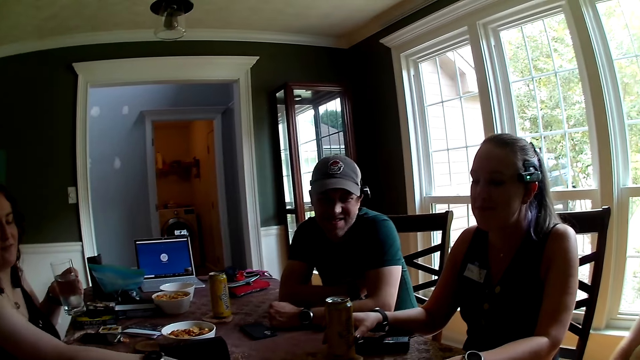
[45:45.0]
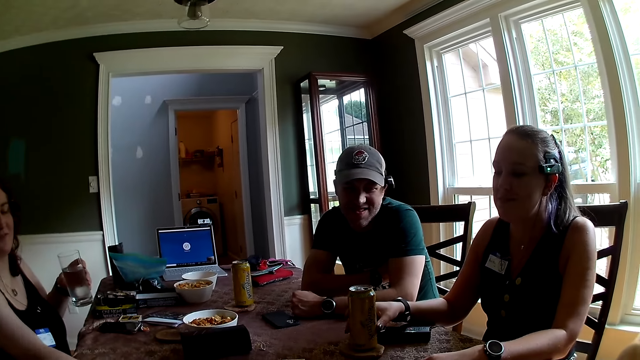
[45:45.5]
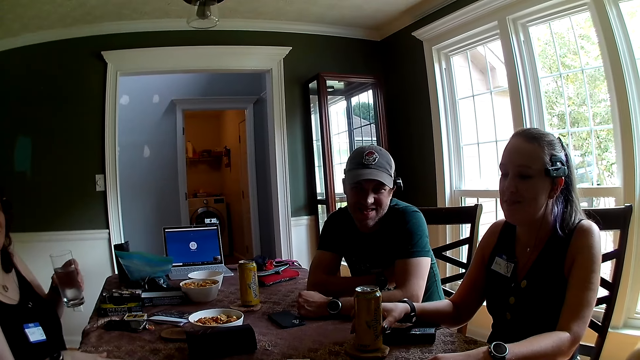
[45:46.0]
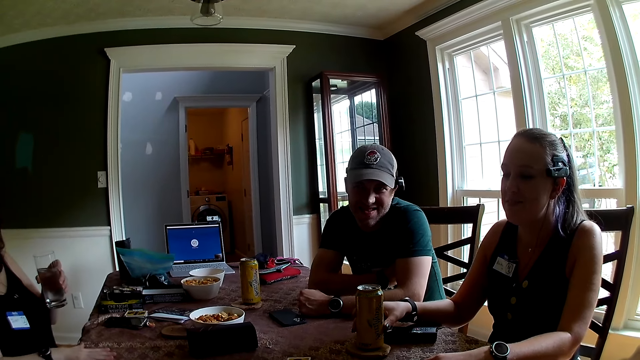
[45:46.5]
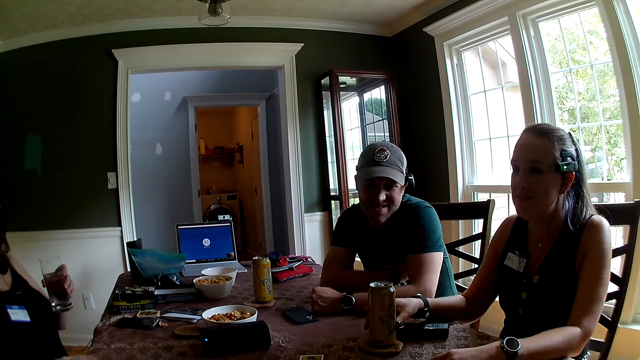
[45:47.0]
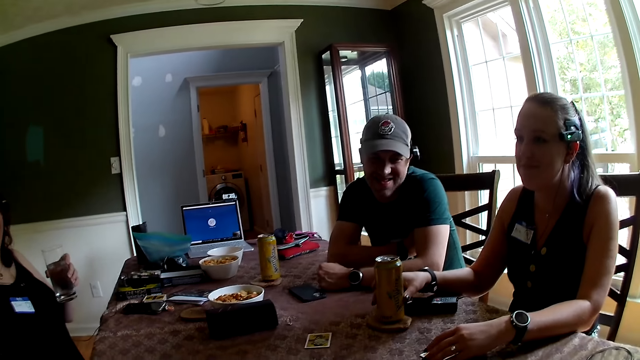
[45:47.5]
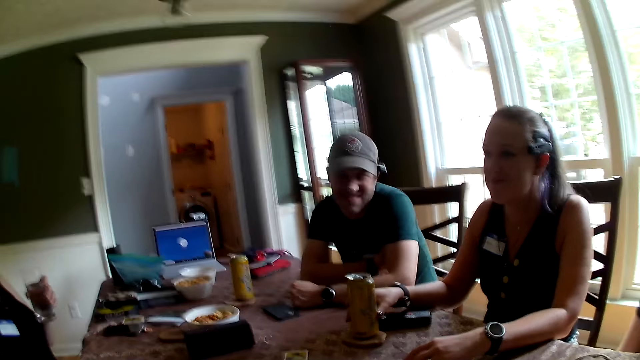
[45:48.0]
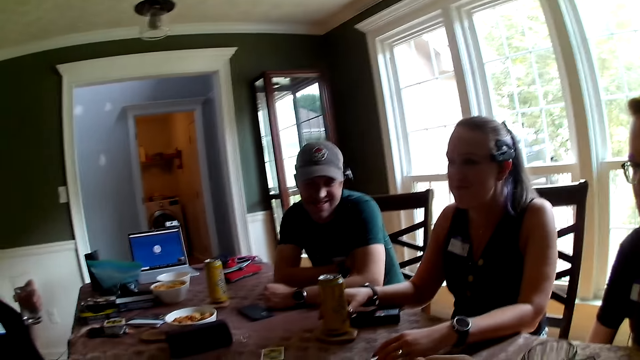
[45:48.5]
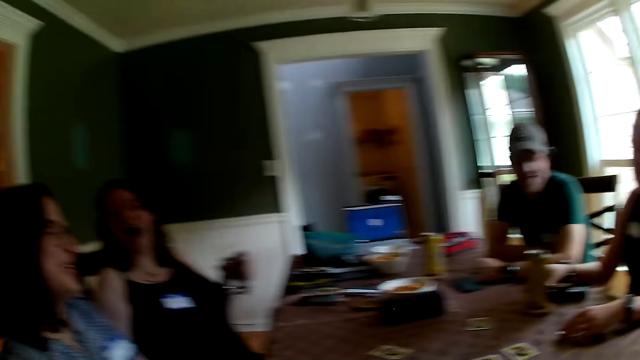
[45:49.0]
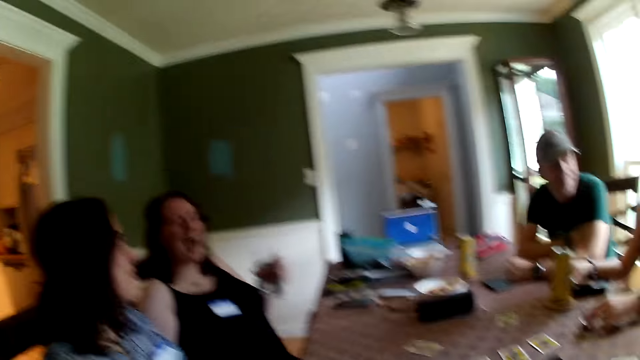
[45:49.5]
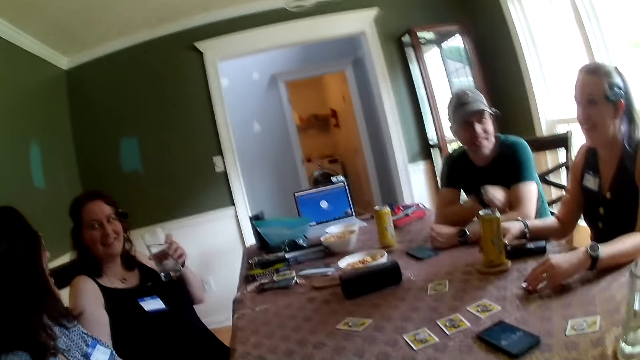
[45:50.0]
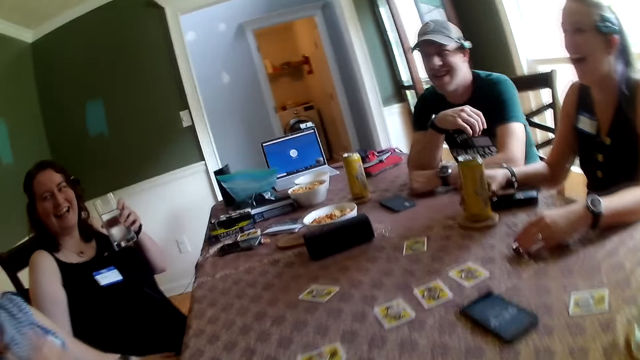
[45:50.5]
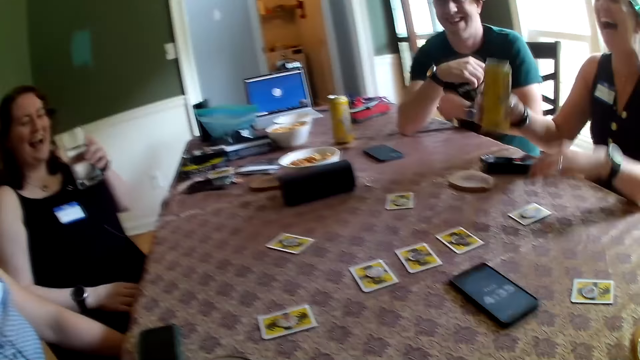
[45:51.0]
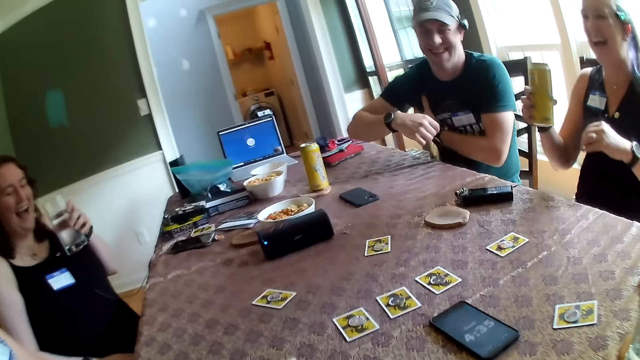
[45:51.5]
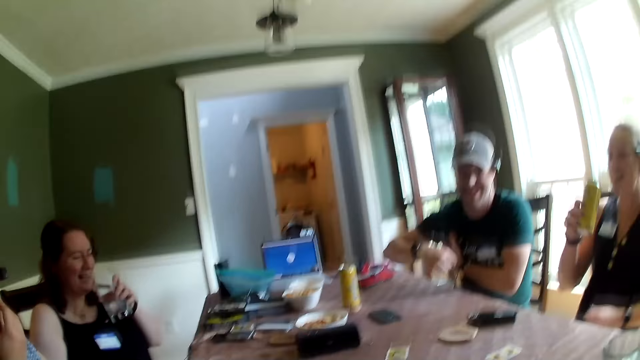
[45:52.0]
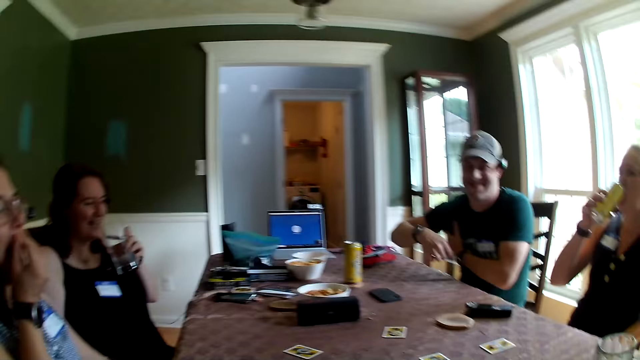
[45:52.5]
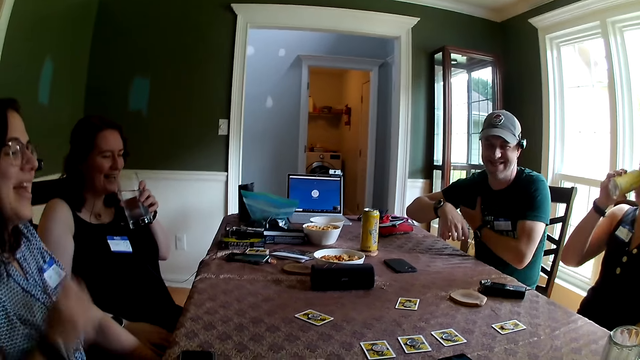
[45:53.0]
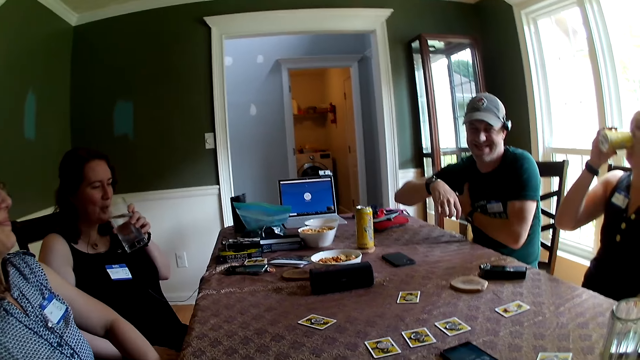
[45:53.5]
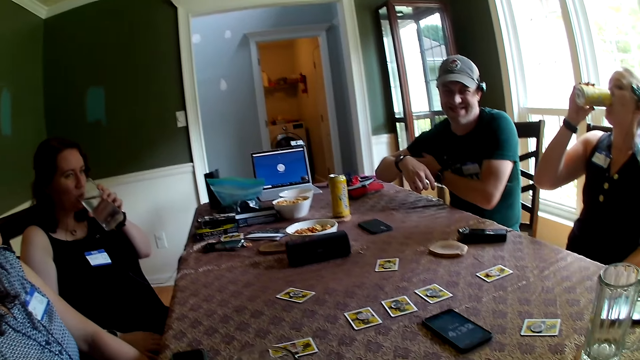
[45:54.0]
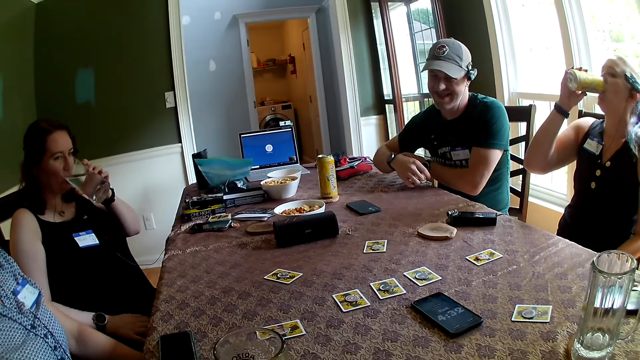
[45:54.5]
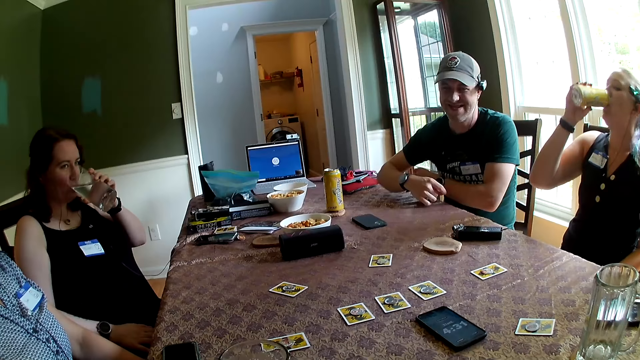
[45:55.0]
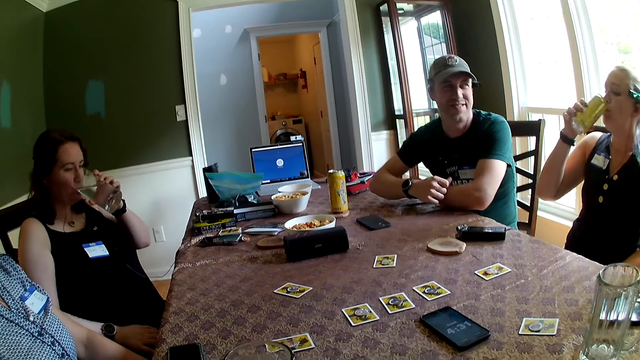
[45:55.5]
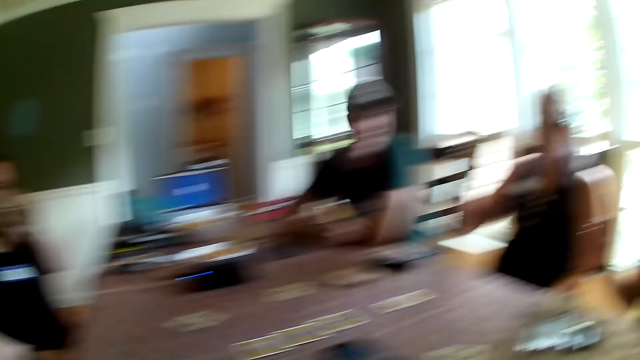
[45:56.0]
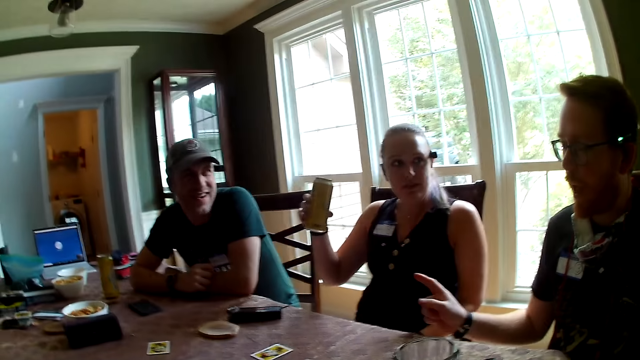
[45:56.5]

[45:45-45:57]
The camera wearer talks to a man. A woman drops her right hand on the dining table. Another woman picks the can drink from the dining table with her right hand. Another man scratches his right armpit with his left hand. The second woman drinks from the can drink with her right hand. A third man talks to the group of people. The first woman drinks from the glass of water with her left hand.

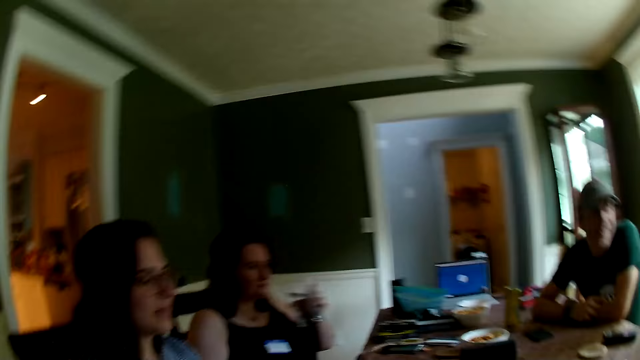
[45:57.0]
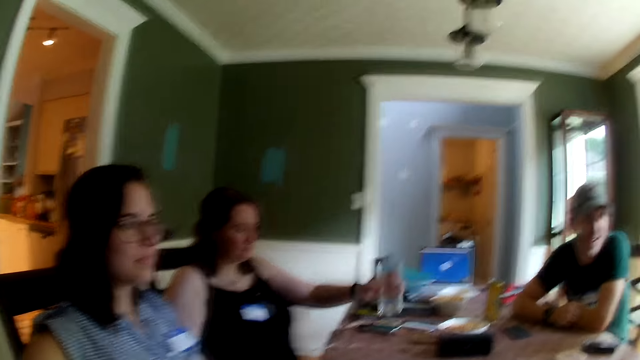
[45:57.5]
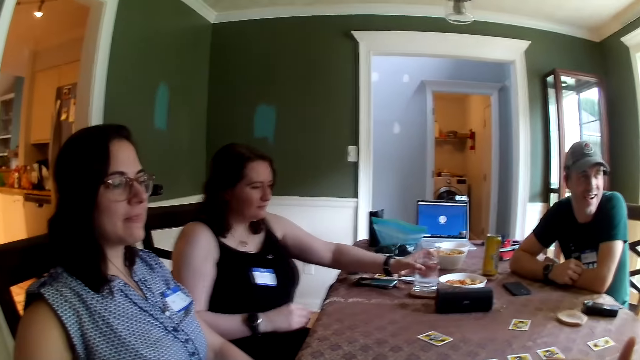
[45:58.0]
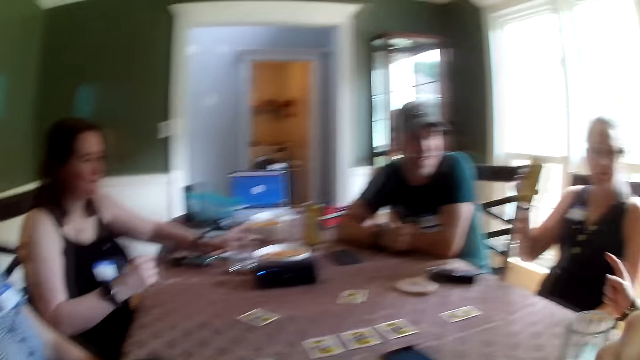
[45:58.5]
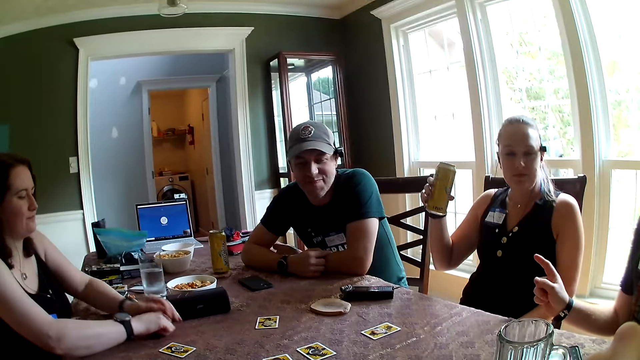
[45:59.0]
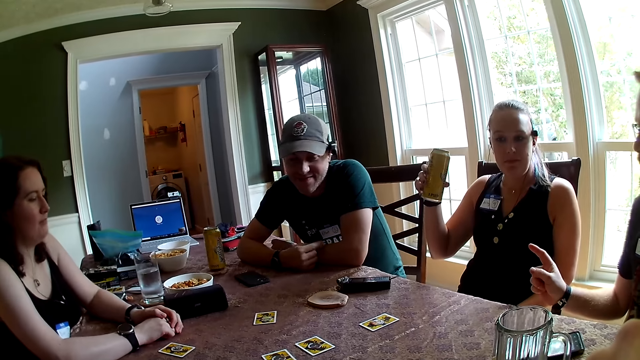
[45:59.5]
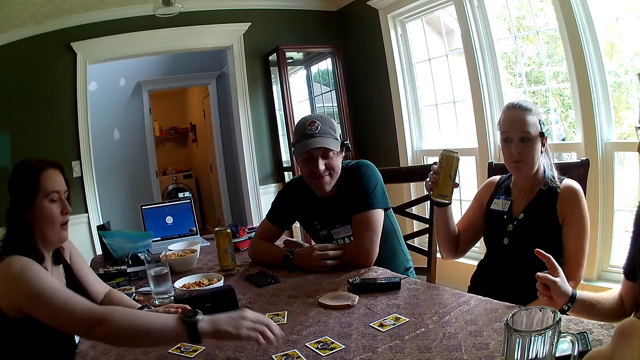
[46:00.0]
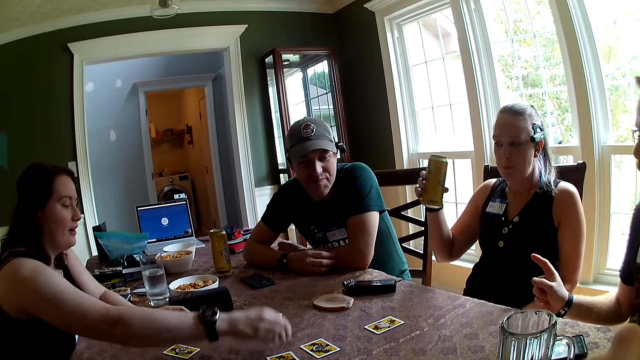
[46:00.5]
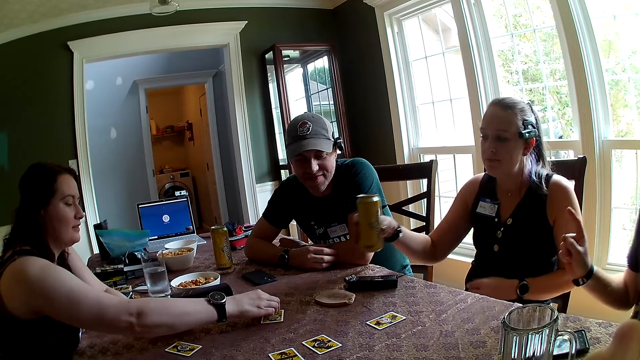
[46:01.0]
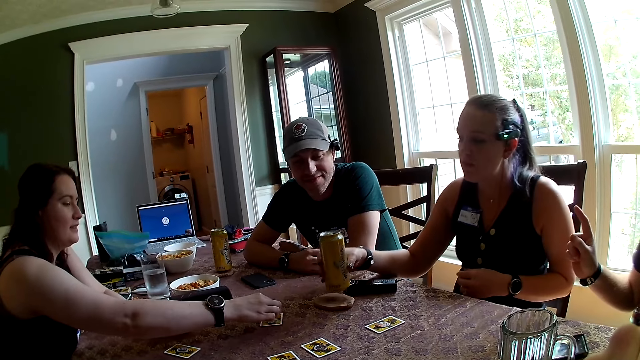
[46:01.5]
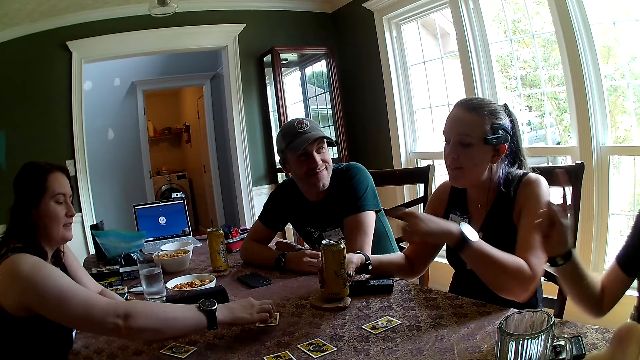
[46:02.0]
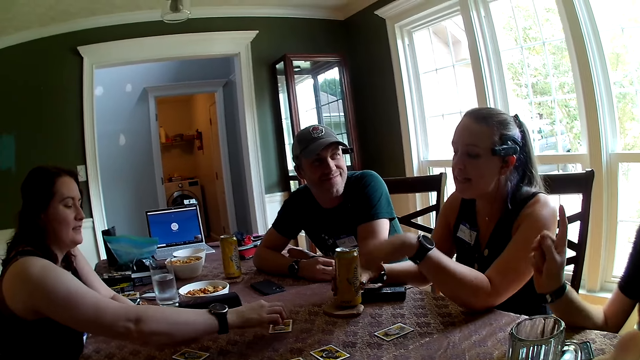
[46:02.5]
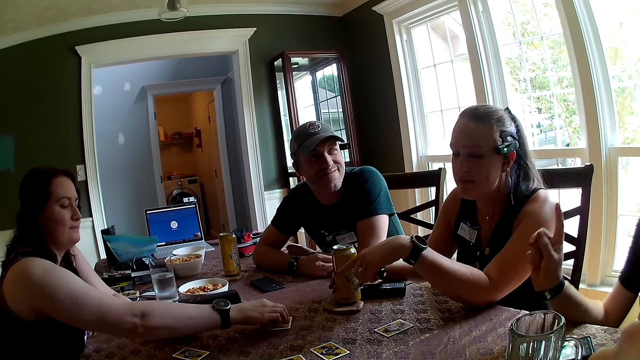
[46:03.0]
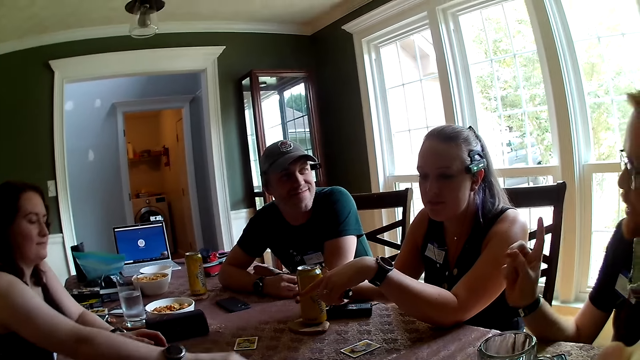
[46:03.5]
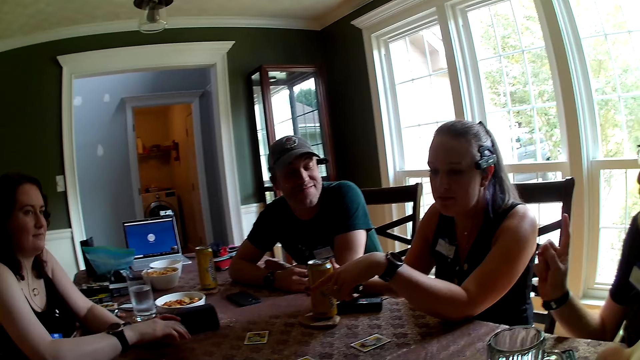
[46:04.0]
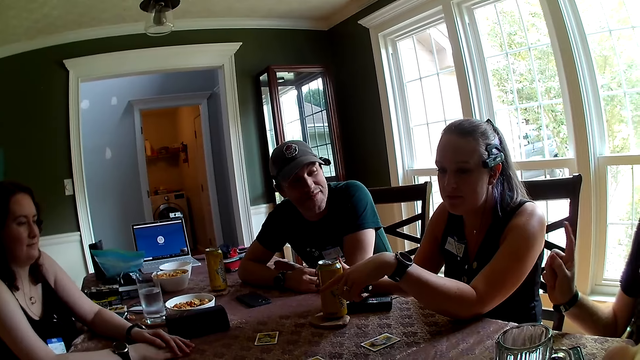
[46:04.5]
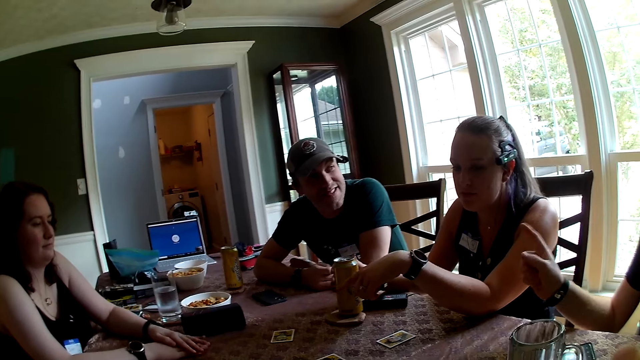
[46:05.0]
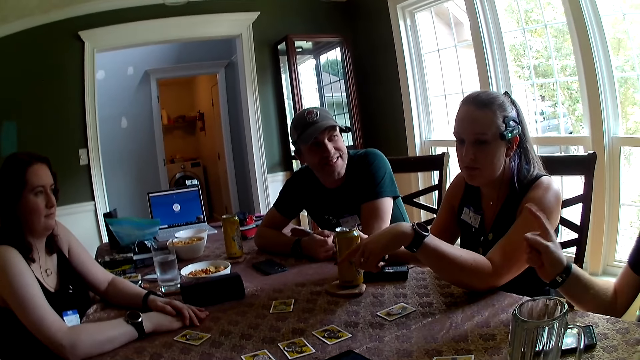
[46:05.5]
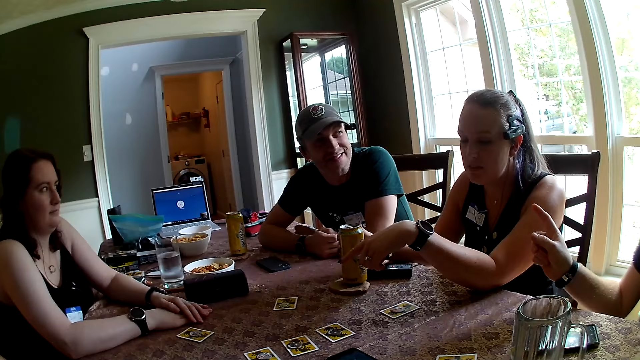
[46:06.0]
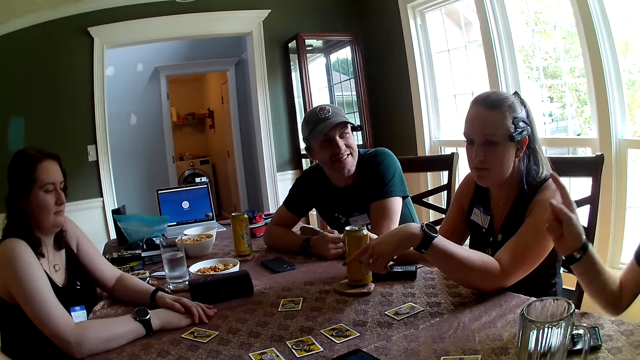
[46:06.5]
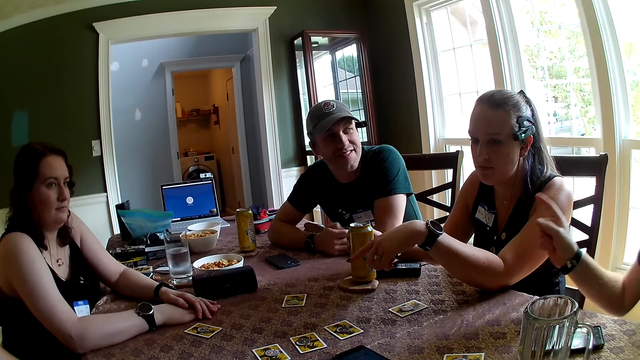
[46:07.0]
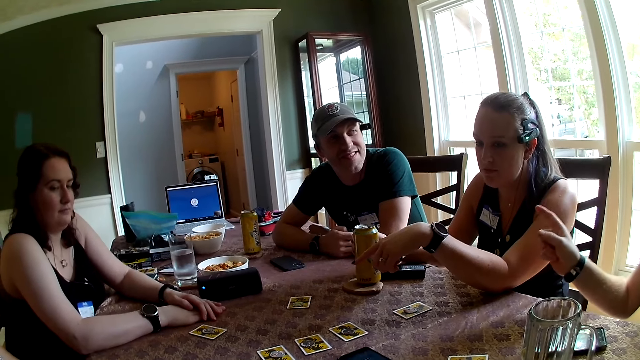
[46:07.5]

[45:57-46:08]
The woman drops the glass of water on the dining table with her left hand. The camera wearer puts his right hand in his mouth. The woman drops both hands on the dining table. The woman picks a coin from a card on the dining table with her right hand and places the coin on a card on the dining table with her right hand. A man converses with another man. Another woman drops the can drink on the dining table with her right hand. The first woman plays the cards. The other woman talks to the first woman. The first woman drops the coin on the dining table with her right hand and places both hands on the dining table.
